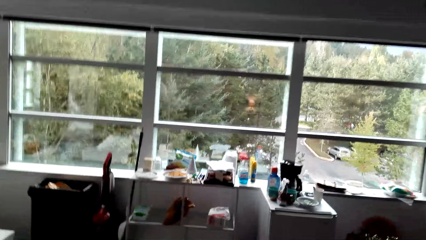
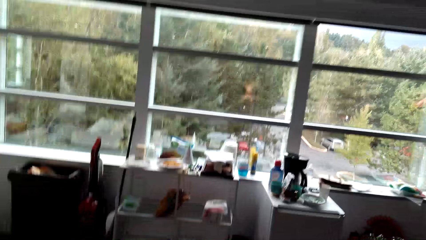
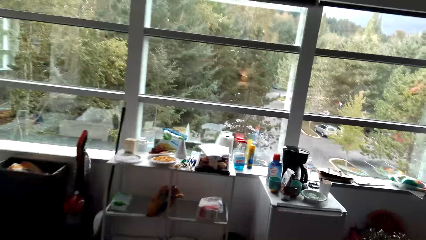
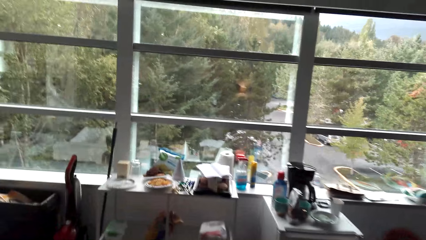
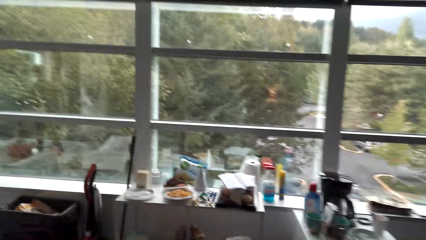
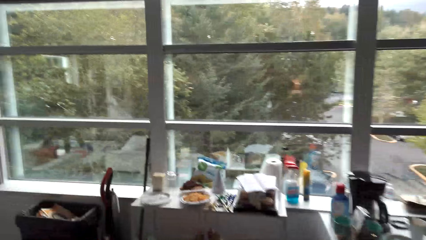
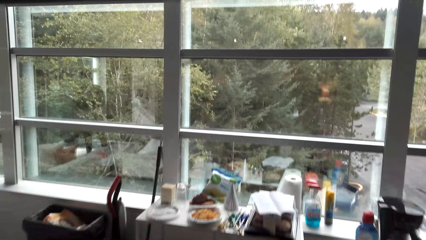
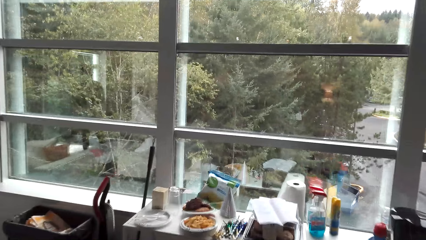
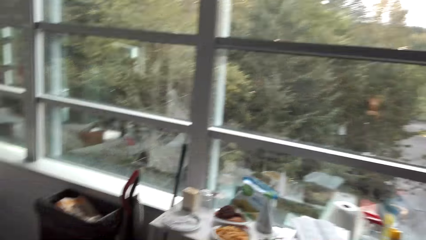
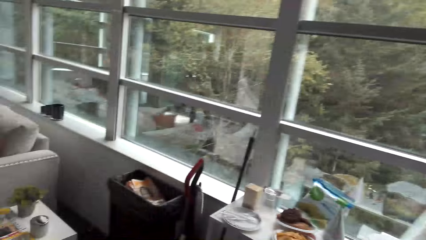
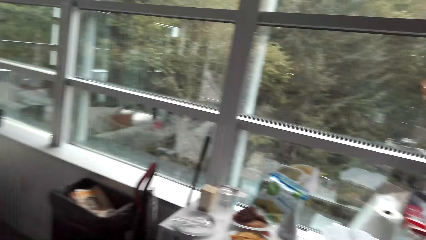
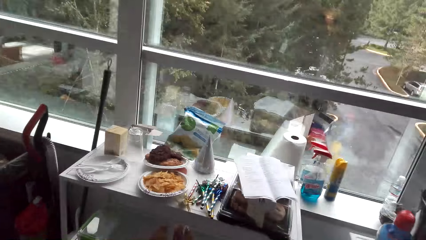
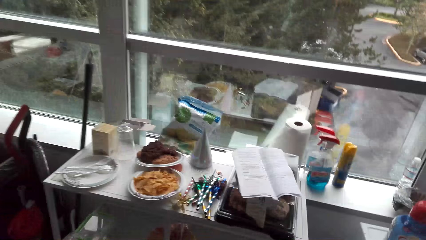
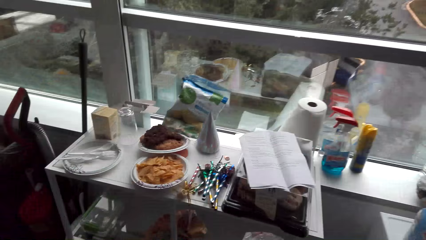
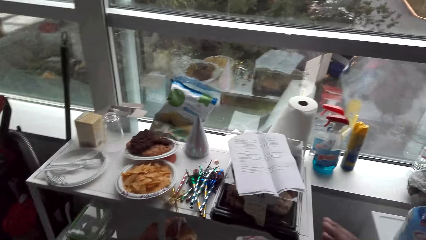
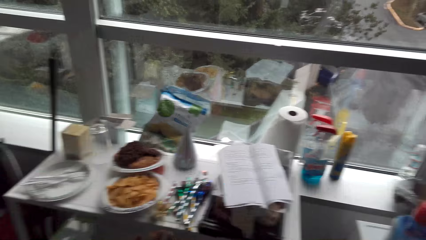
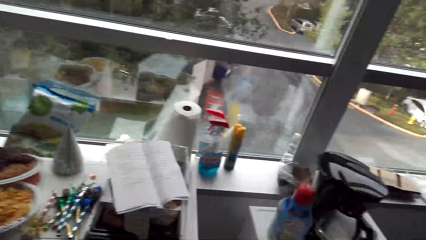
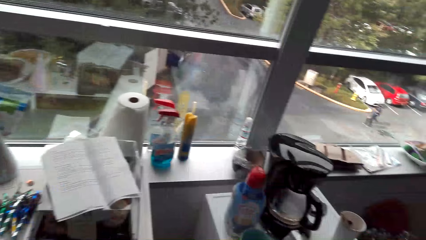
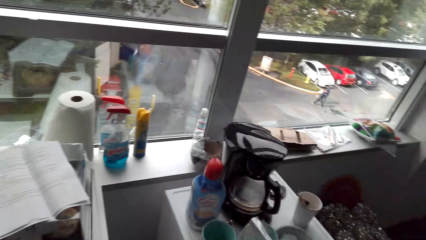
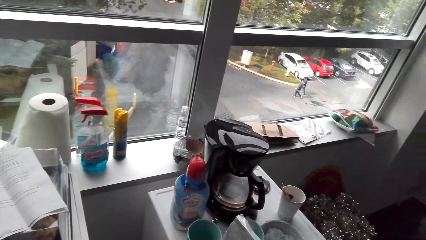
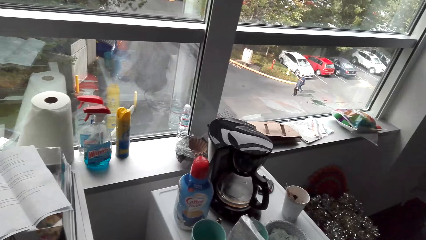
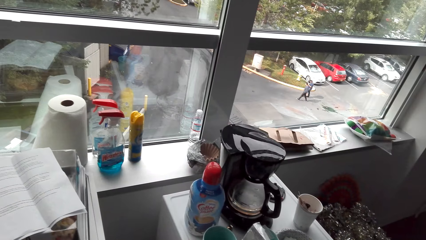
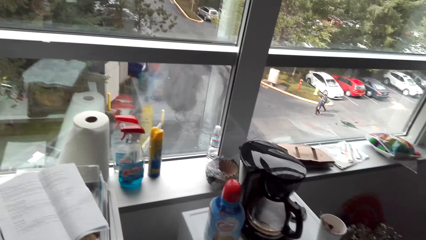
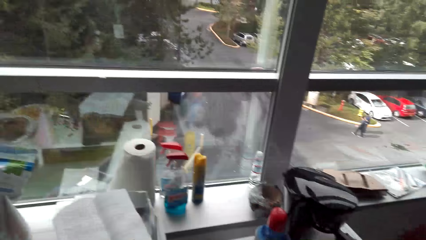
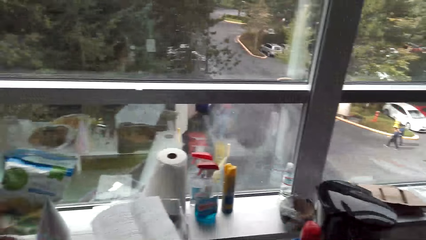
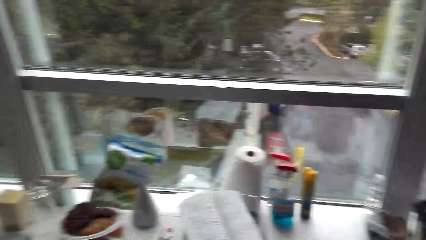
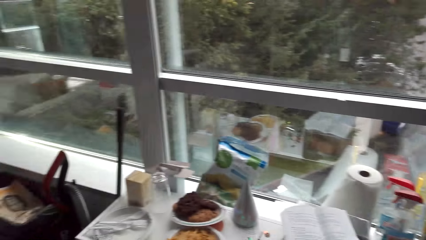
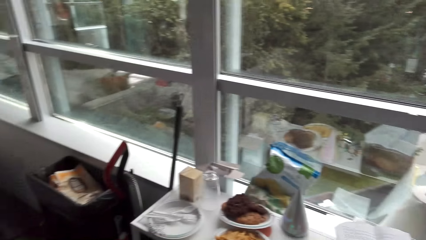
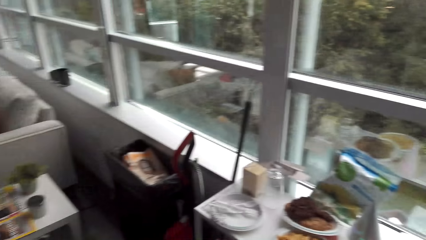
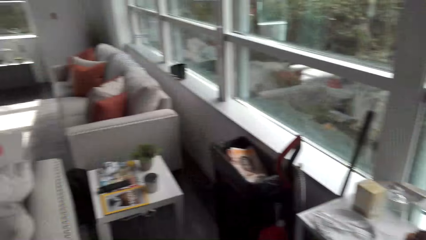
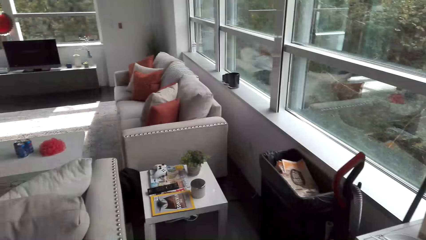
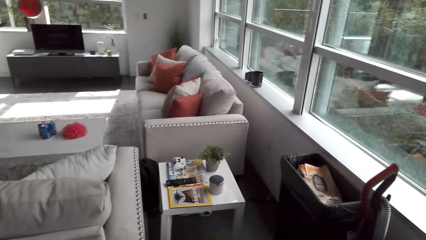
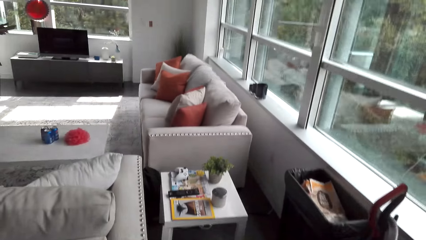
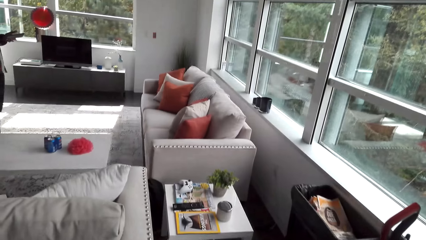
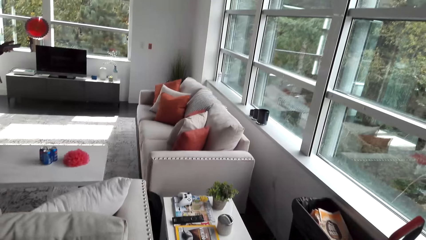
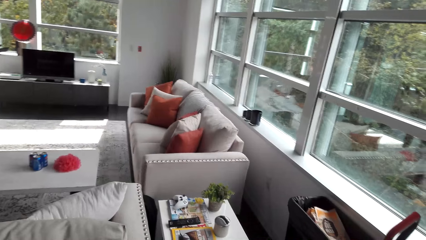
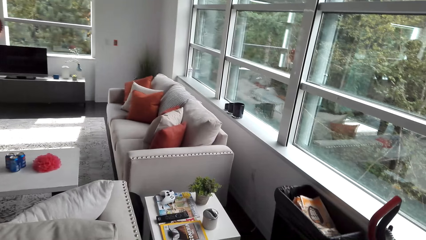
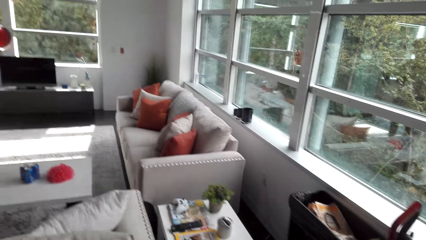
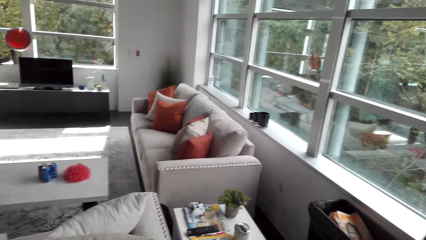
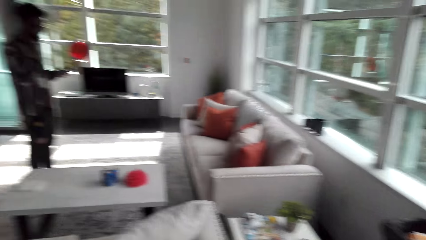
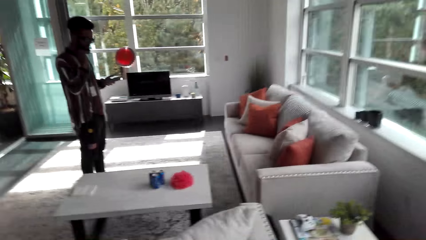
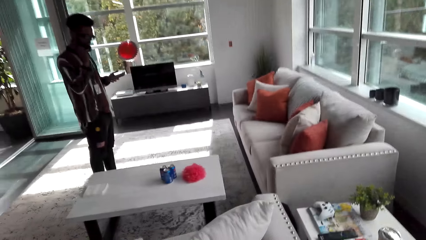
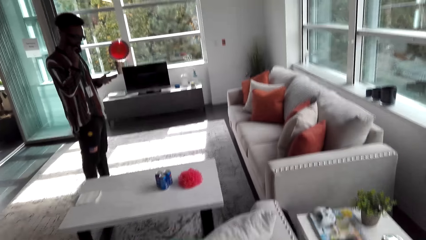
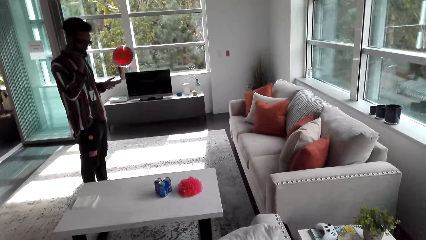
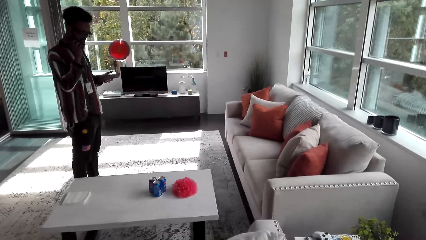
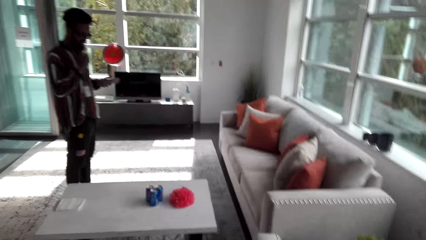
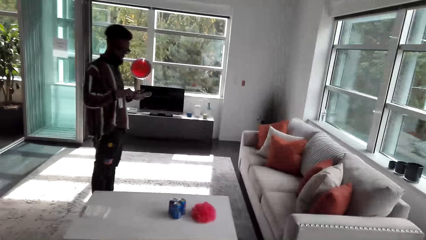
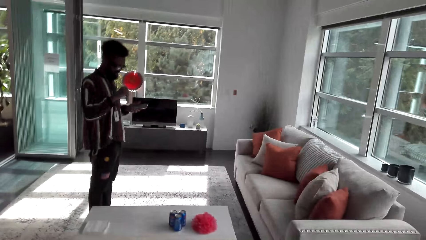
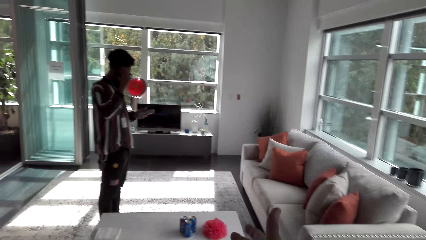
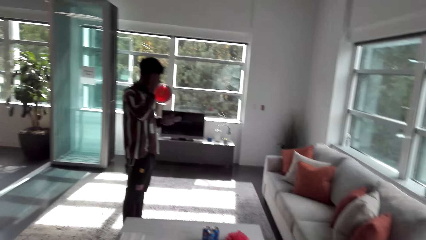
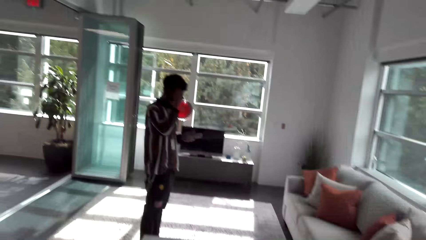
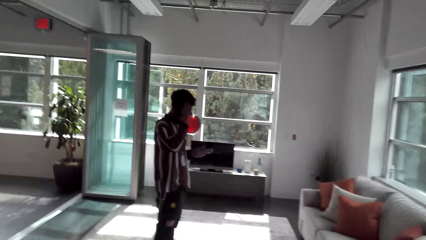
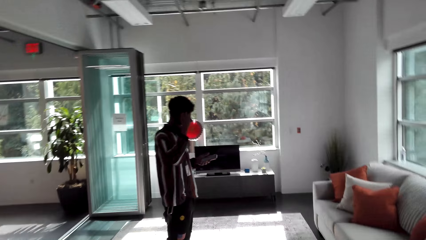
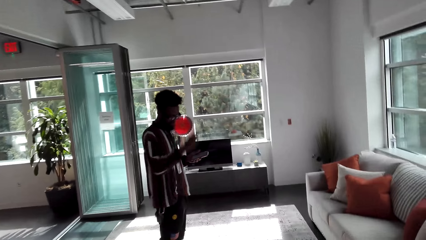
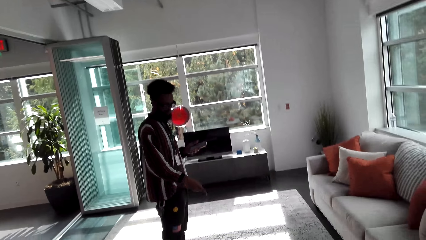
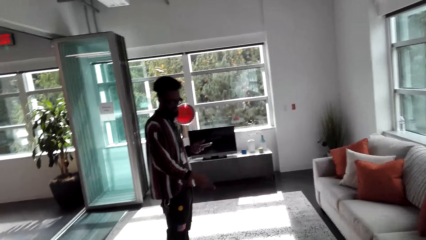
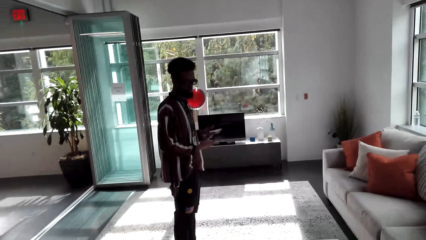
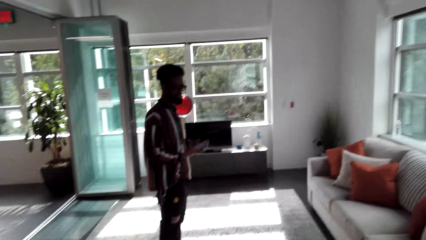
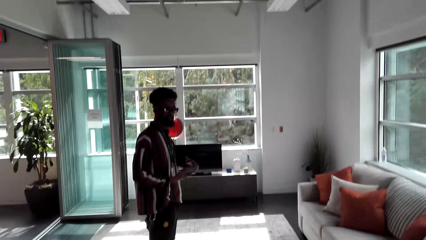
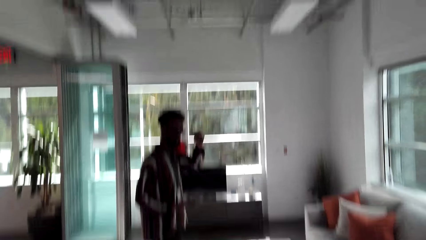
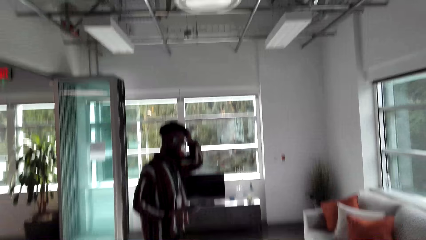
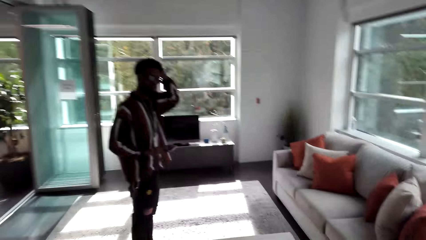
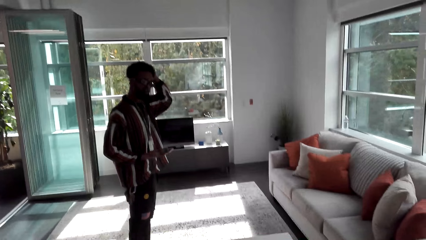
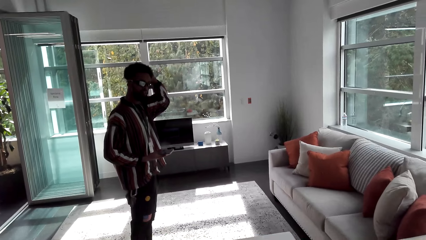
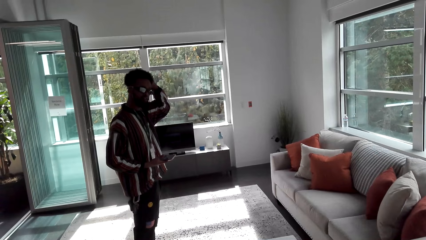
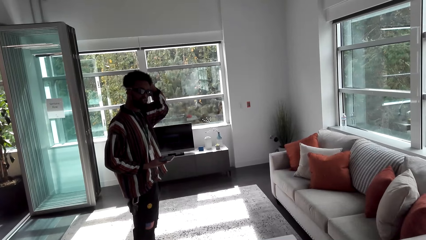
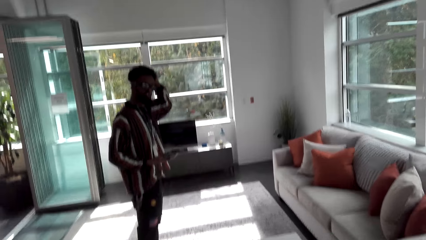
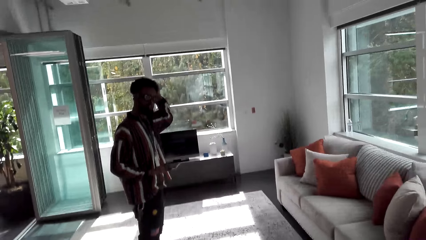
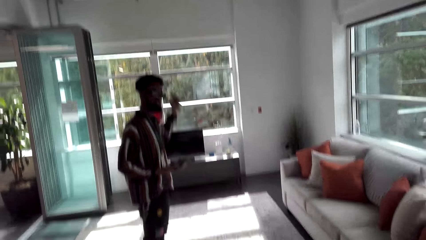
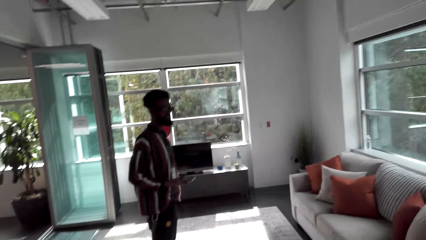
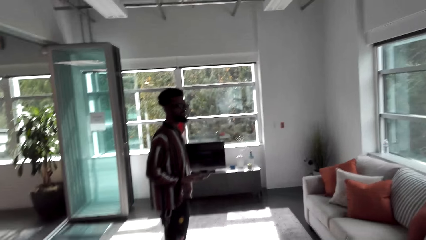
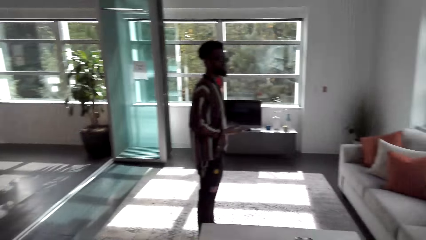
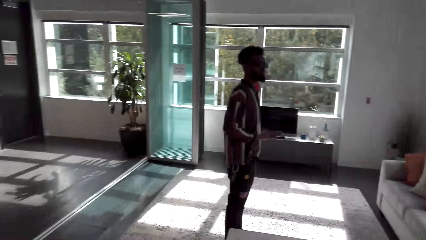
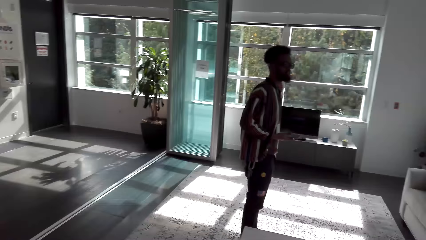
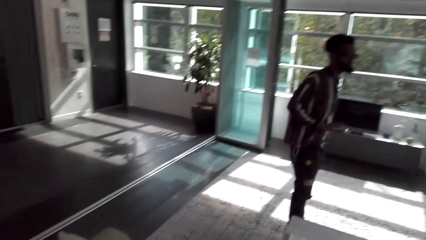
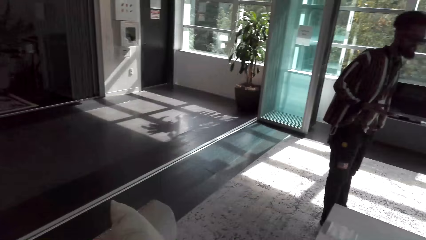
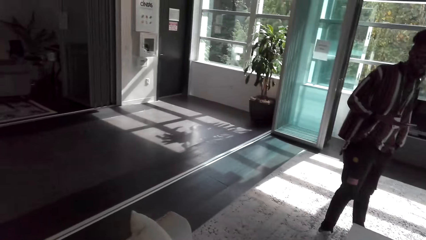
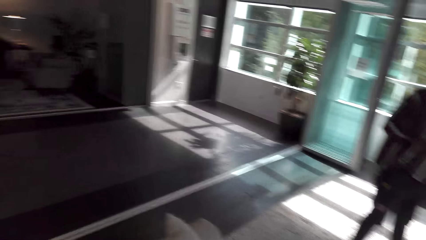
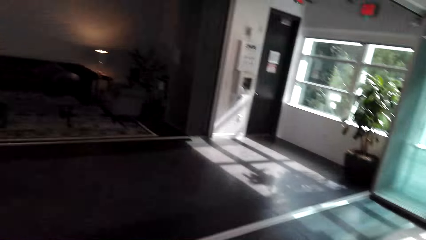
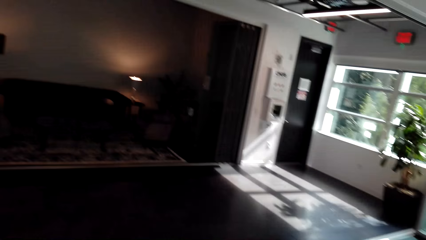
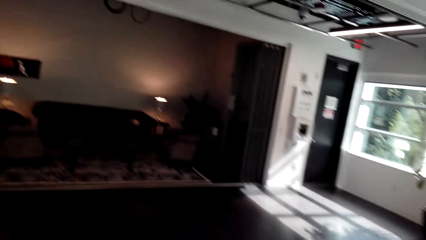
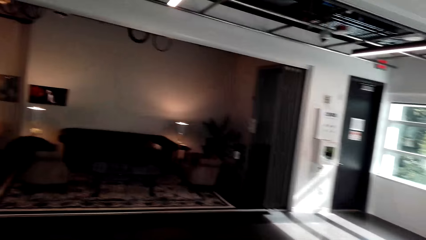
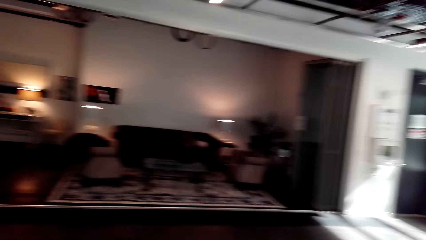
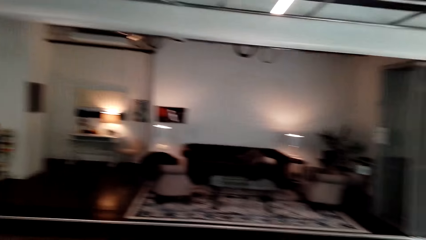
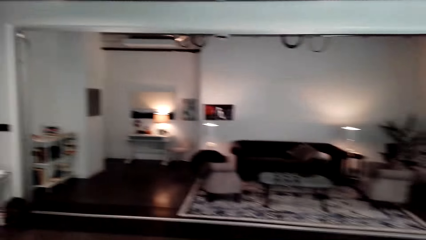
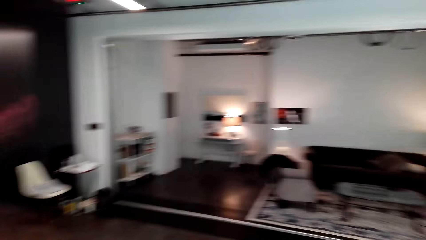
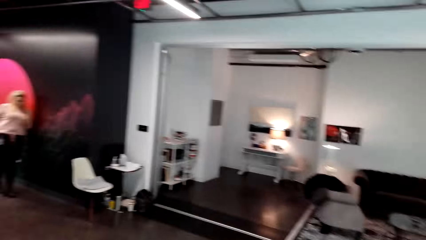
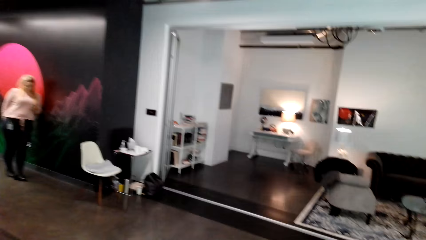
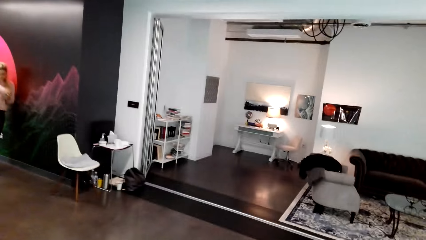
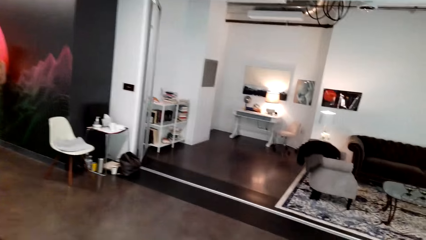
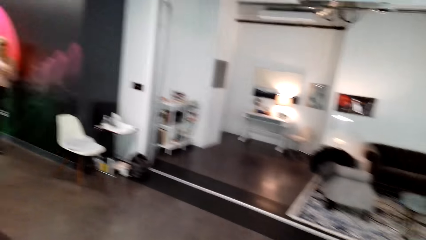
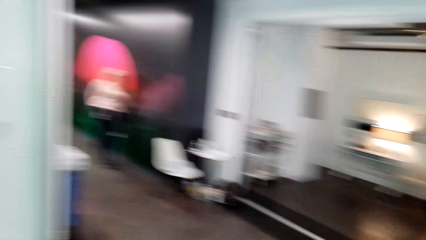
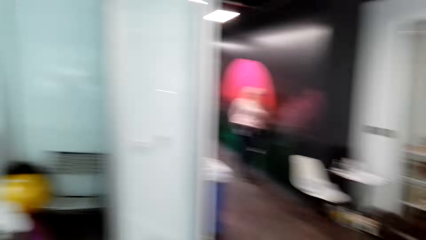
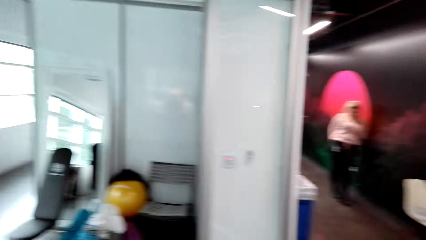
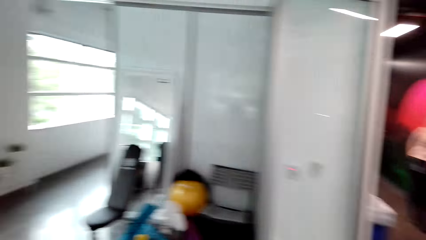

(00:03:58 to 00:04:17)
A man uses a phone, raises a hand, points, raises a hand and speaks. The camera wearer turns their head.
